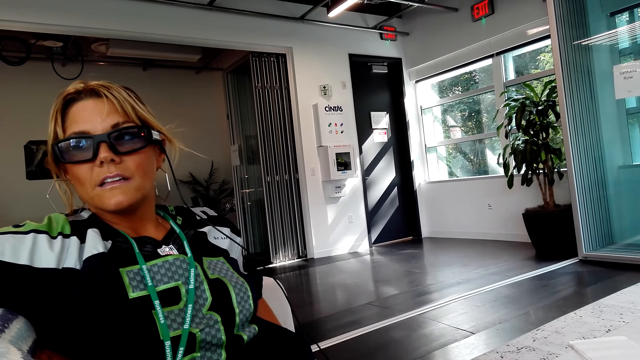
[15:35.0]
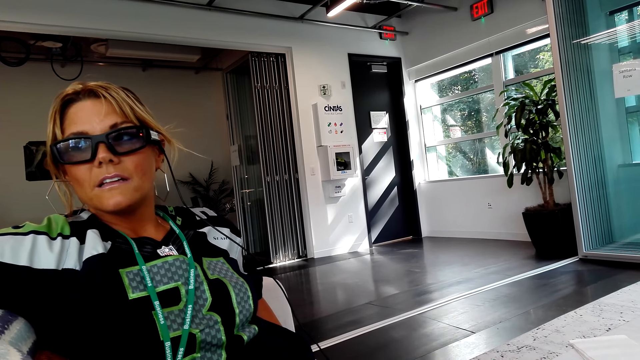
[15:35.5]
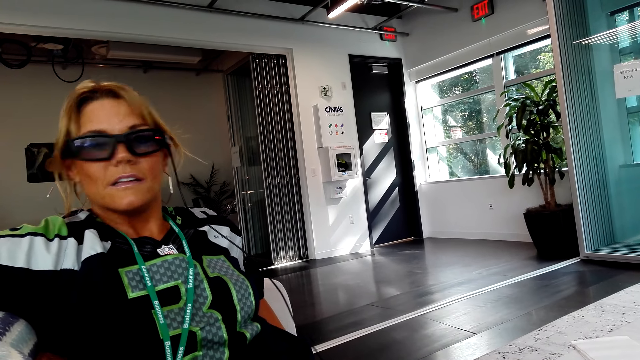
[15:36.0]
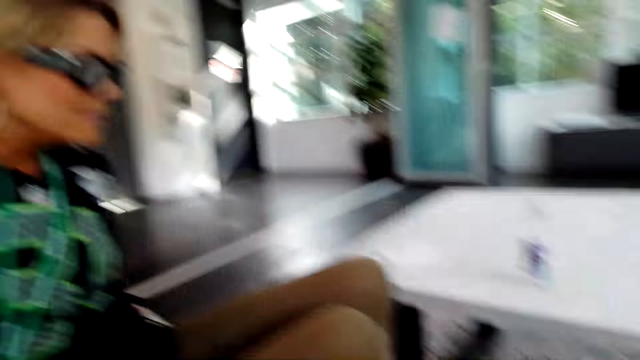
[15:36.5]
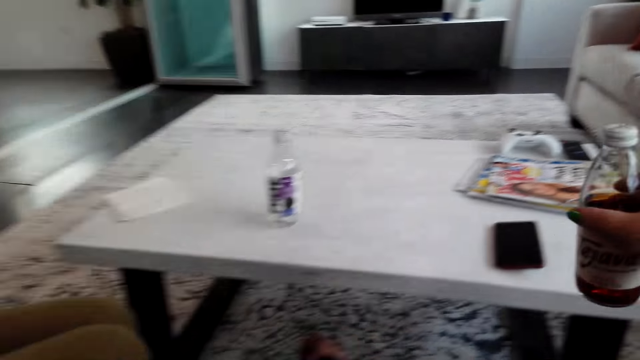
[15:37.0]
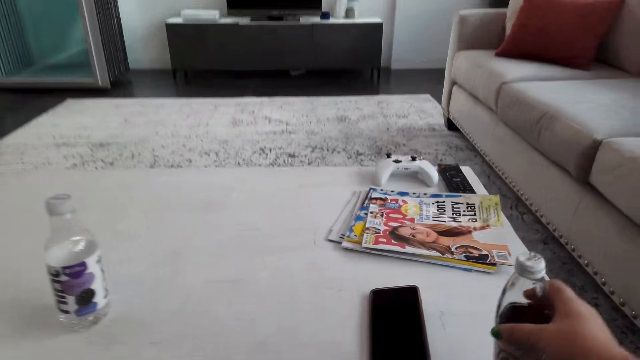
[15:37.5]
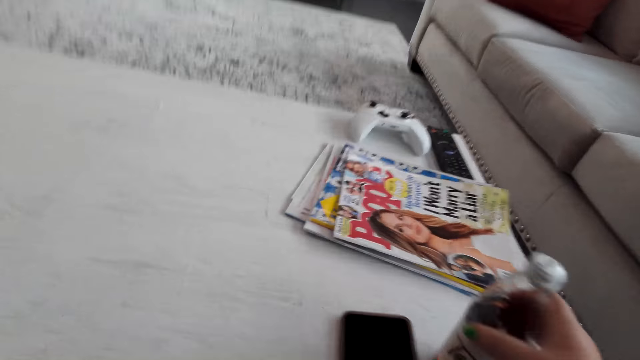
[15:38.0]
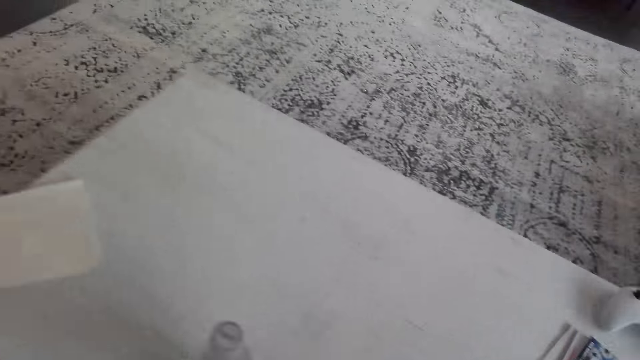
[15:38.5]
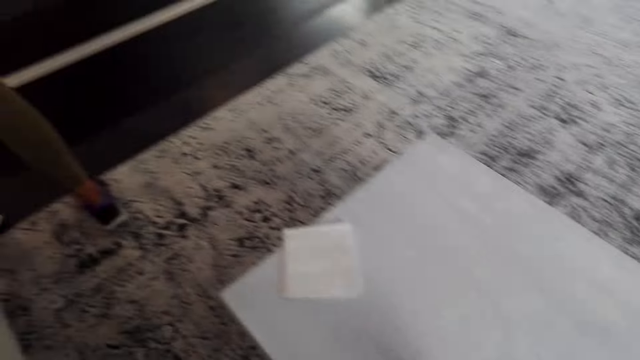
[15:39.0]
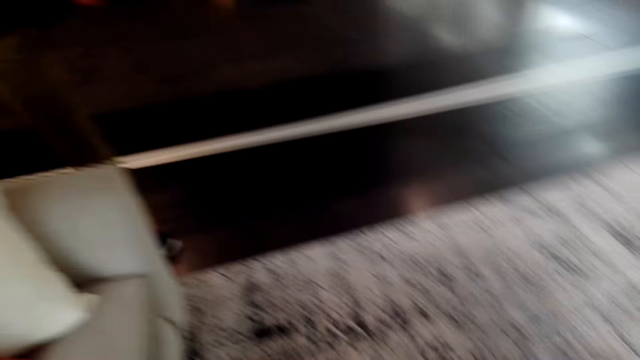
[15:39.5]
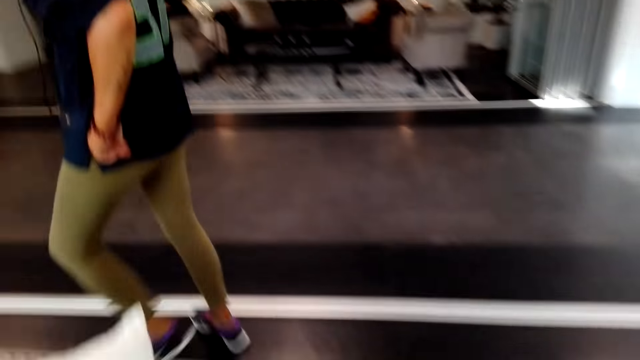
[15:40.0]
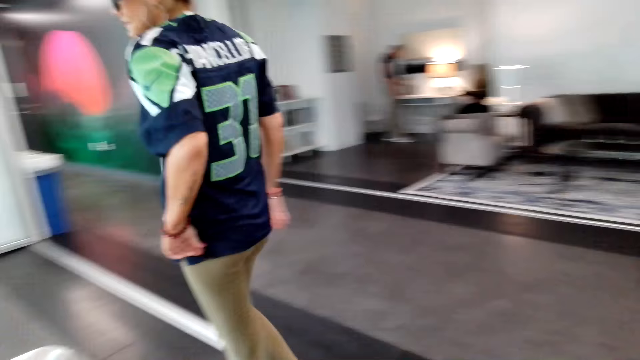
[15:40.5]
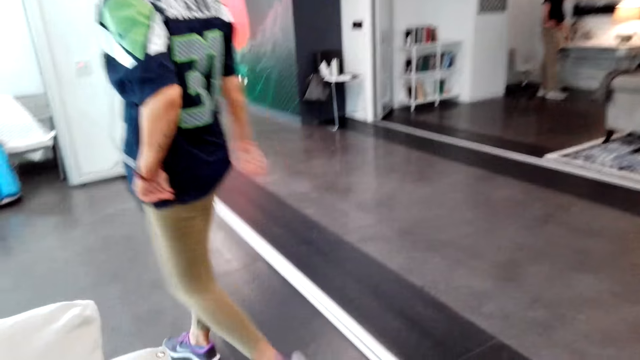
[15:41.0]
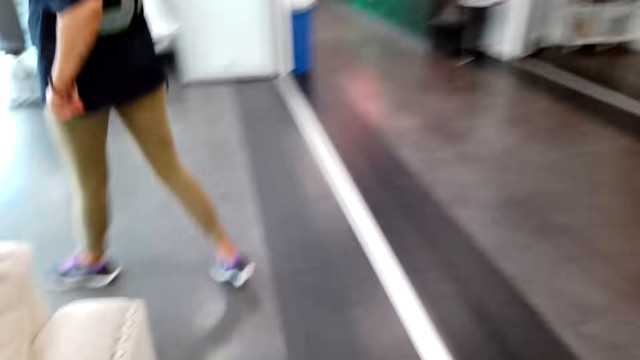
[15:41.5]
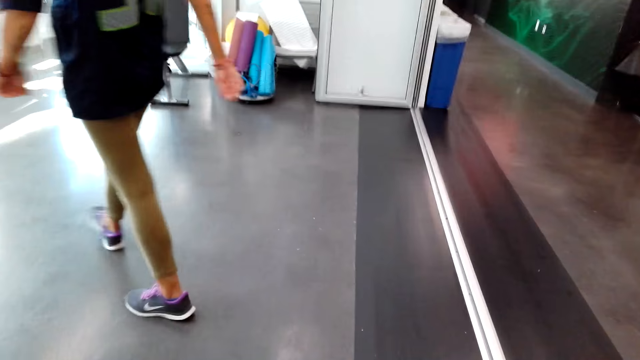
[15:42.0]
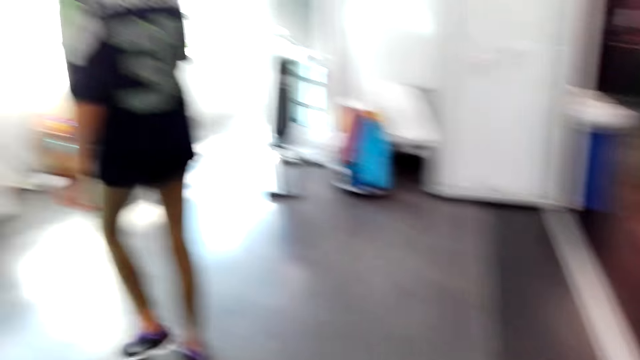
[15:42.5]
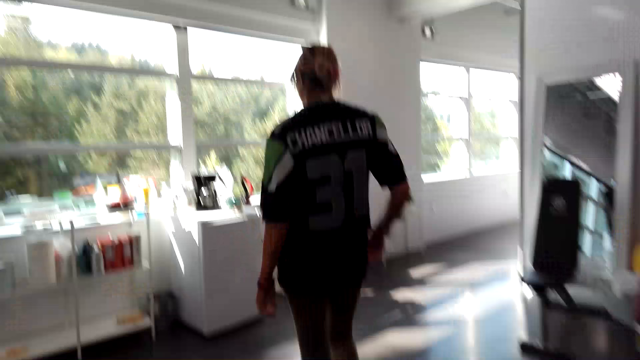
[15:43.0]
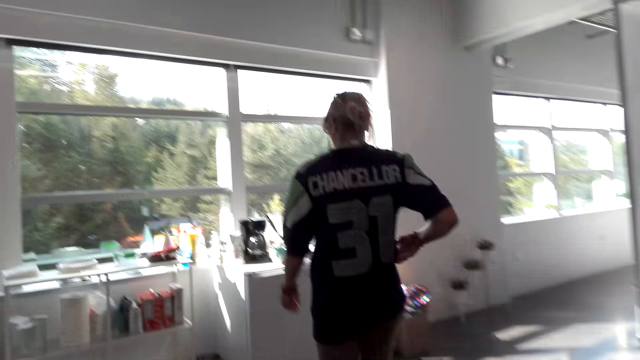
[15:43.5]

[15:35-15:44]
The camera wearer puts a bottle of tea on the table. They stand up from the couch. A person walks toward the refrigerator.

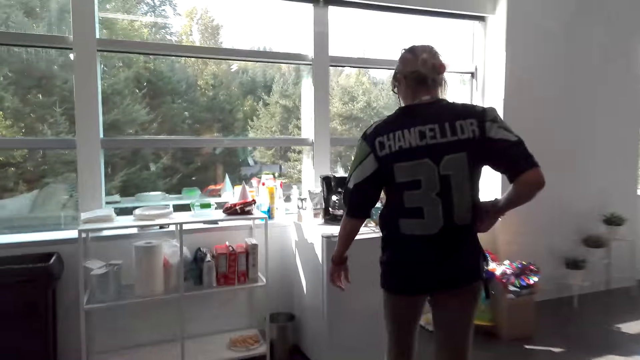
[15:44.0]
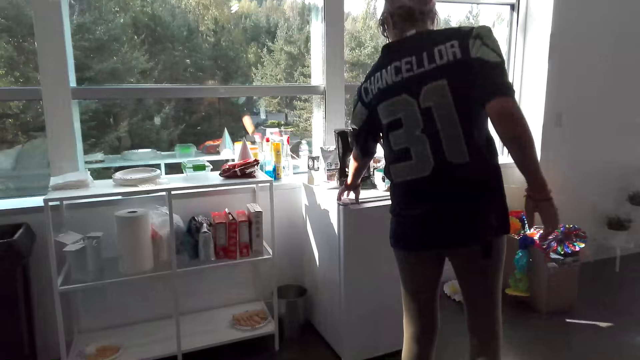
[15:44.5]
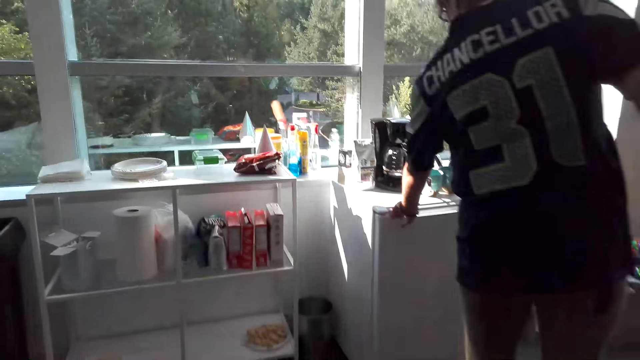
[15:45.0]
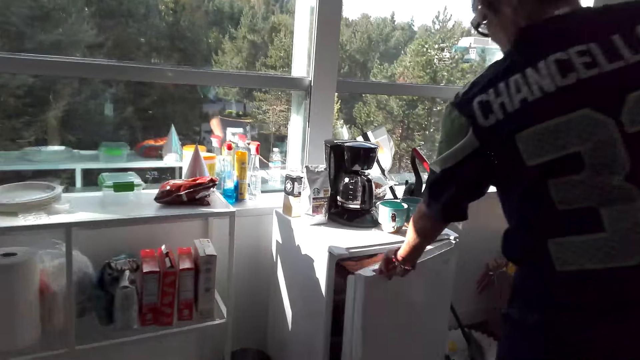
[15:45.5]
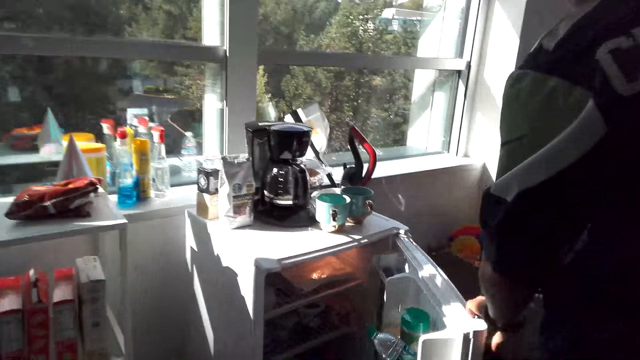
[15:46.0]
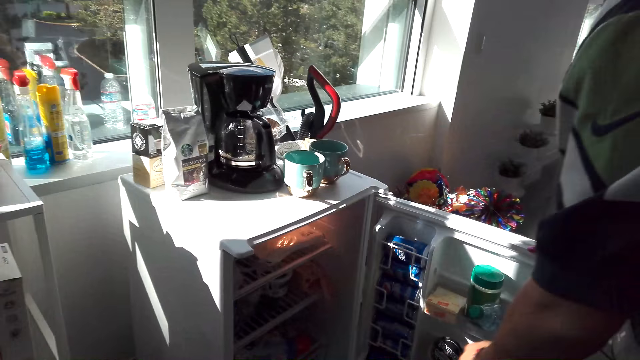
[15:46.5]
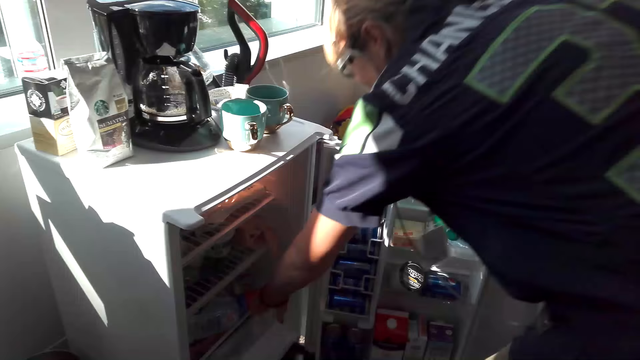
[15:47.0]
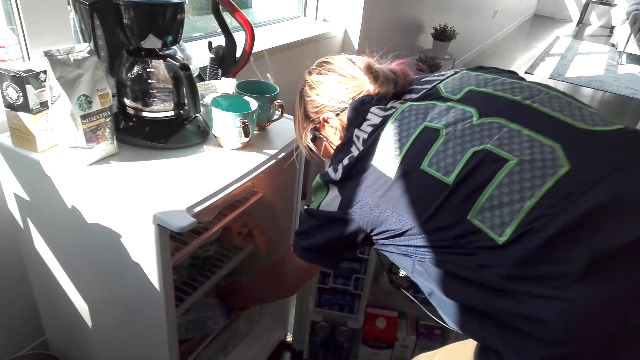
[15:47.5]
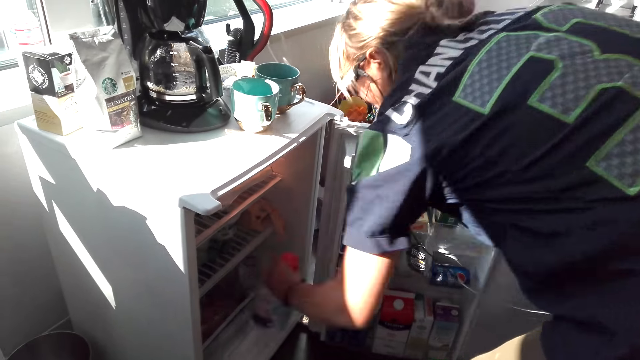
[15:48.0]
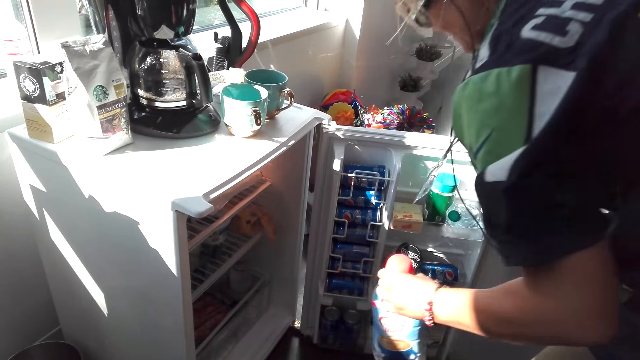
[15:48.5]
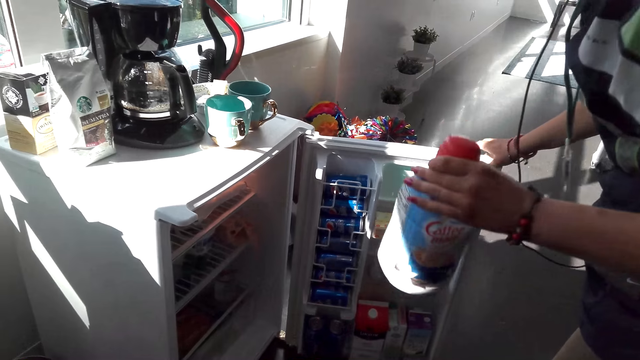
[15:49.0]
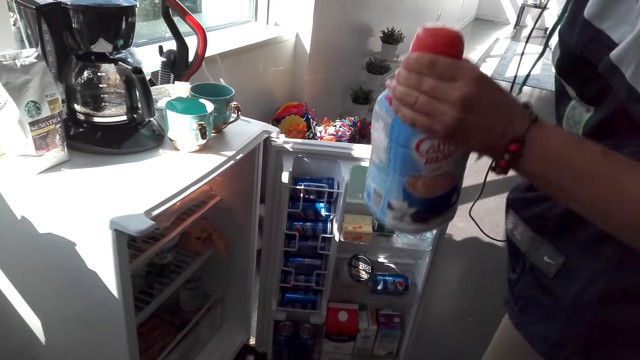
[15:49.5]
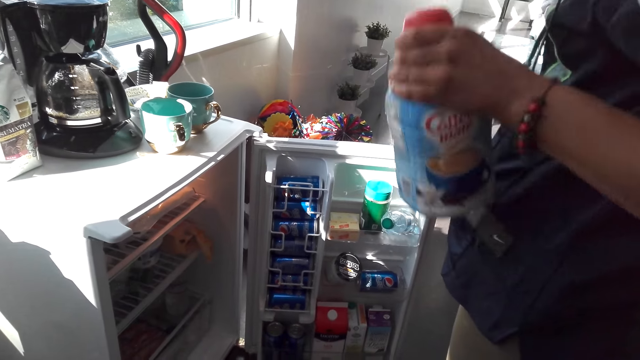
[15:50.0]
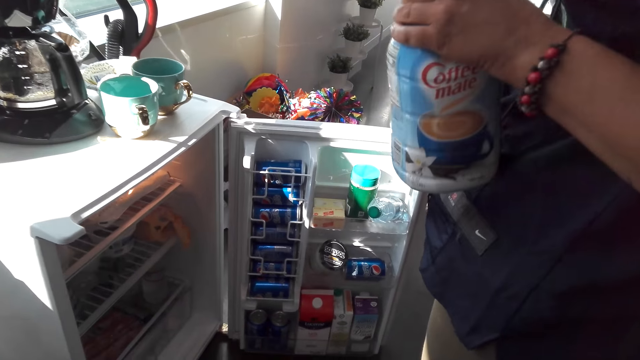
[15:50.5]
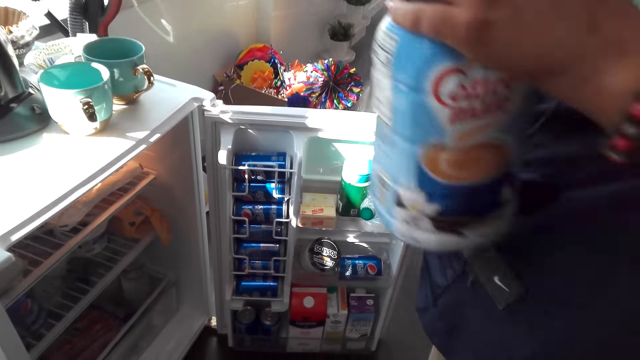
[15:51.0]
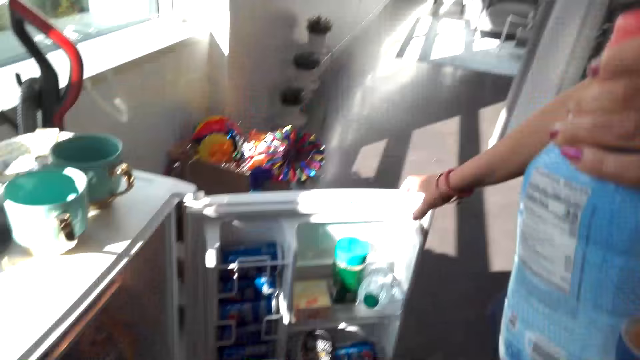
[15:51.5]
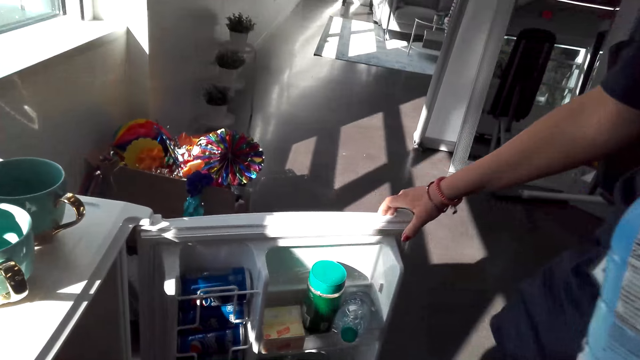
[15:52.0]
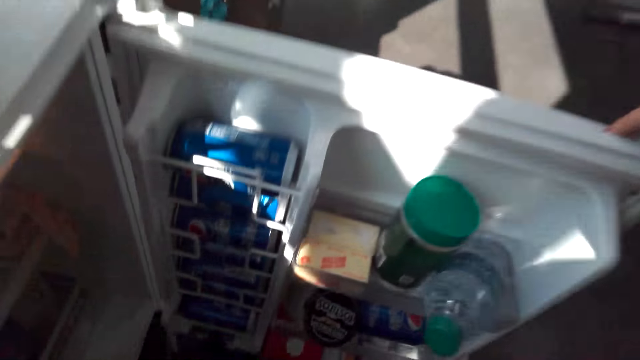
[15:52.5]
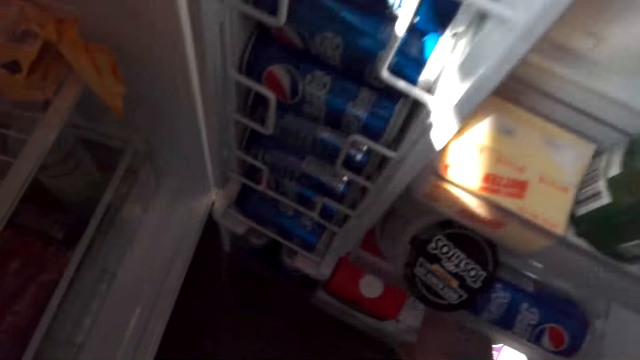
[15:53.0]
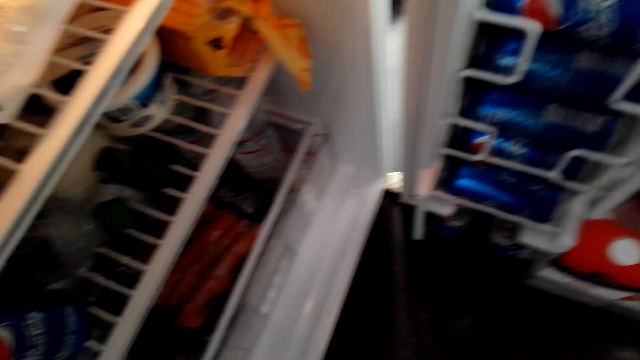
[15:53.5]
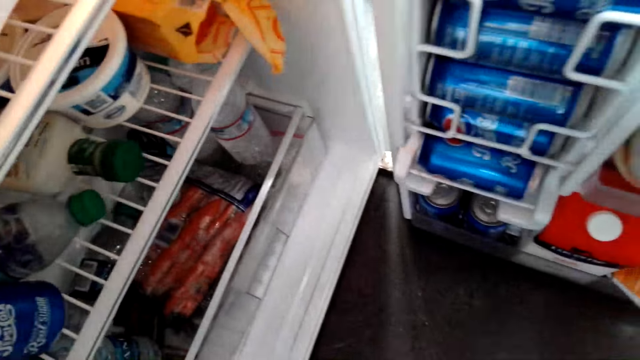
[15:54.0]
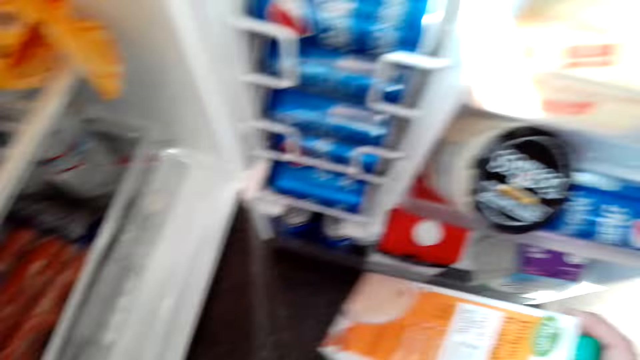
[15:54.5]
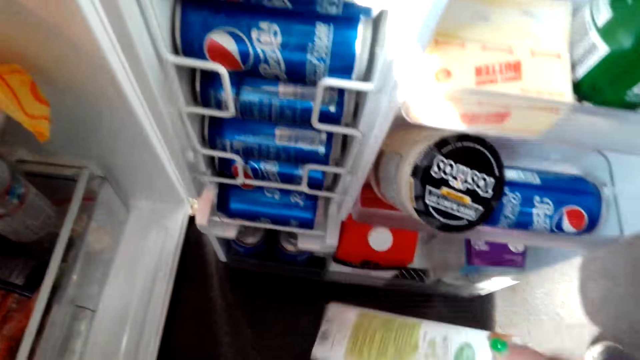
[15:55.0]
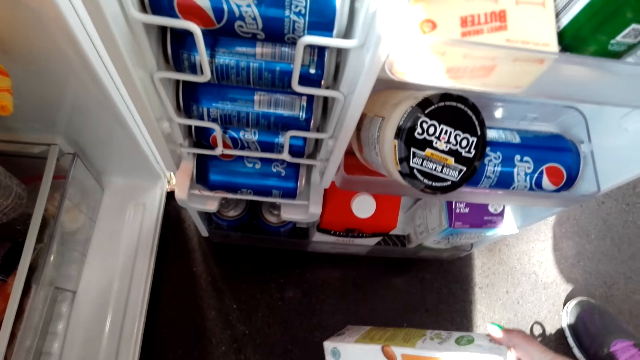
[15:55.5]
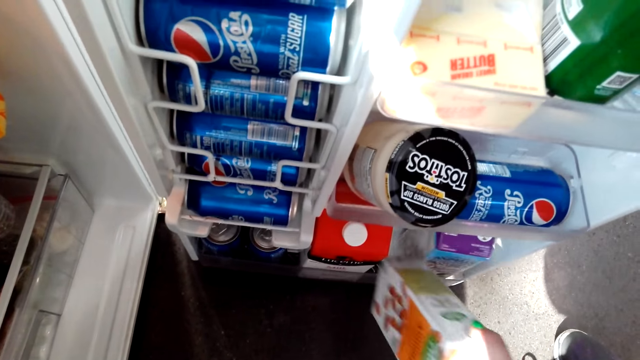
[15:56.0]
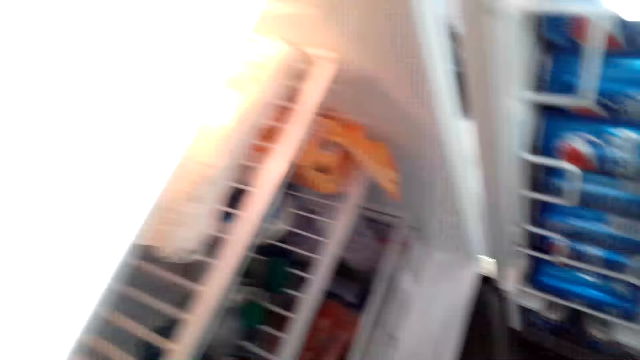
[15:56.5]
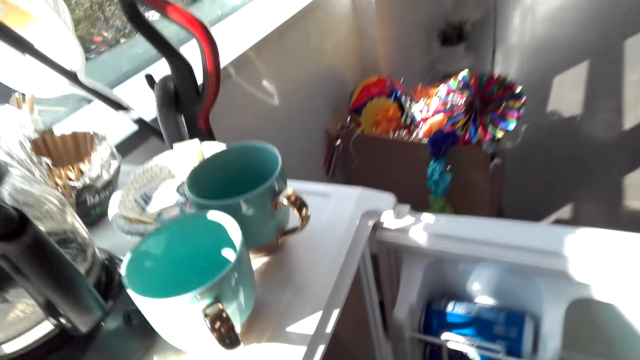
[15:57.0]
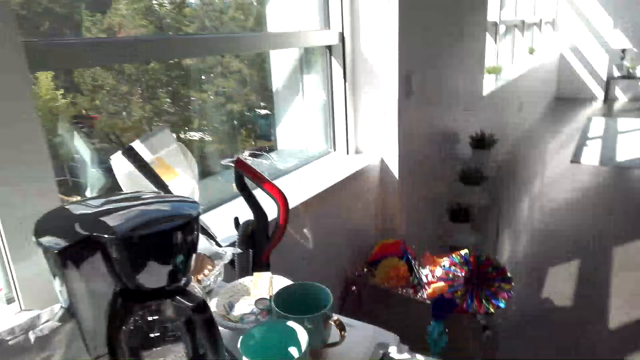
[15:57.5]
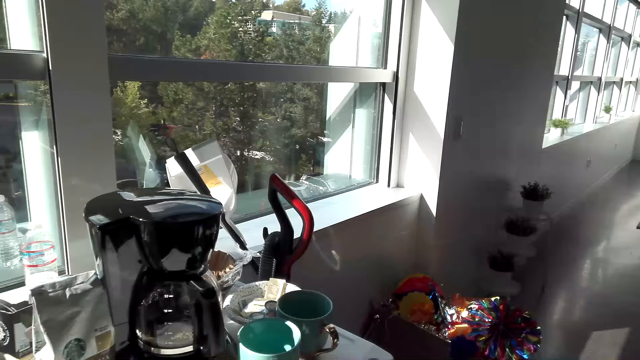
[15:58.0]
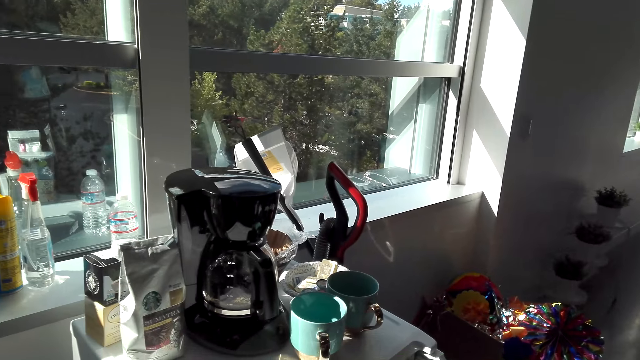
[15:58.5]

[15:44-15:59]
A person opens the refrigerator, takes coffee mate from the refrigerator, and shakes the coffee mate. The camera wearer takes a juice packet from the refrigerator. They check a box of something. They put the juice packet in the refrigerator. The person closes the refrigerator. The camera wearer talks to the person.
